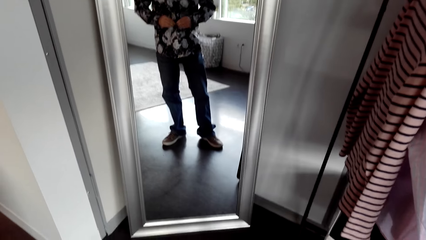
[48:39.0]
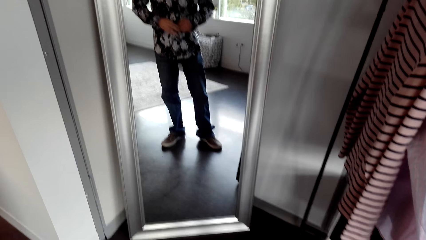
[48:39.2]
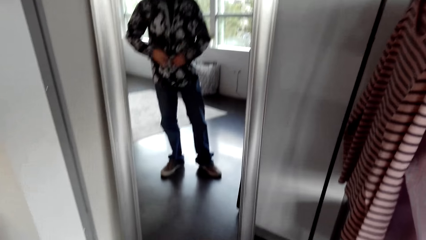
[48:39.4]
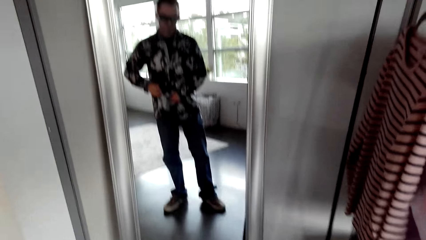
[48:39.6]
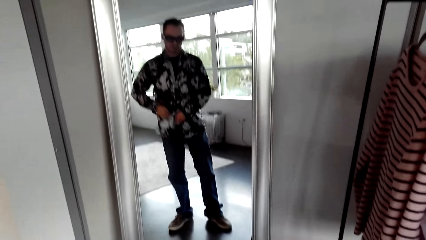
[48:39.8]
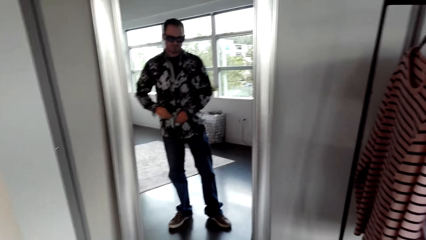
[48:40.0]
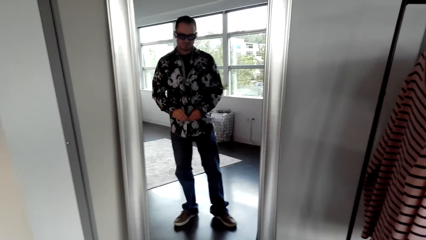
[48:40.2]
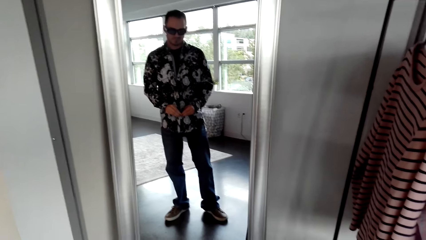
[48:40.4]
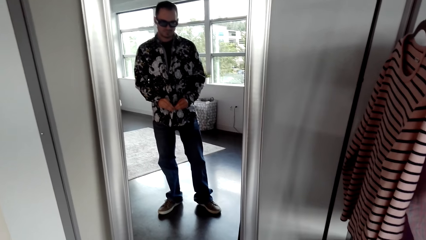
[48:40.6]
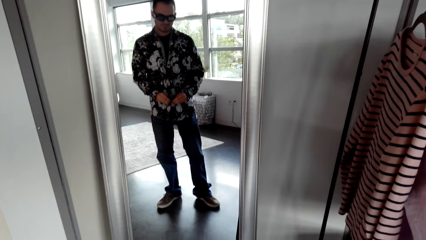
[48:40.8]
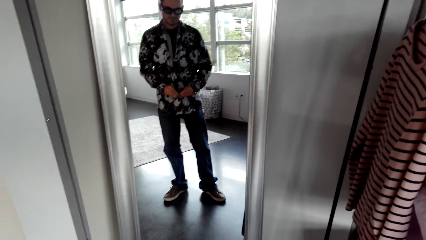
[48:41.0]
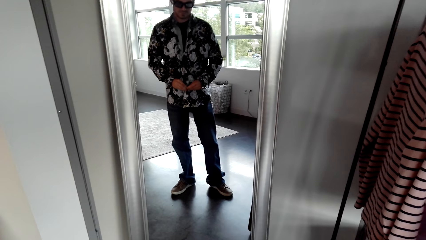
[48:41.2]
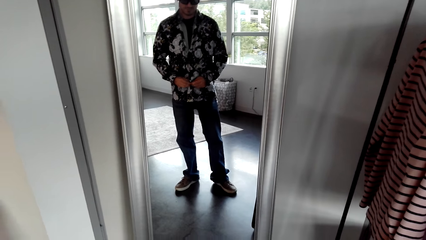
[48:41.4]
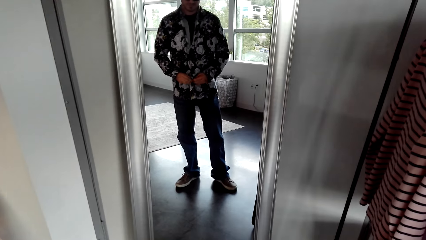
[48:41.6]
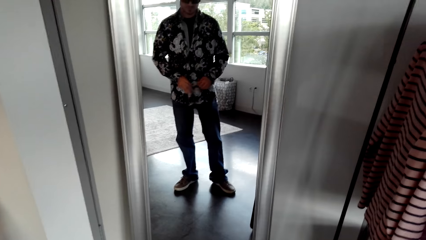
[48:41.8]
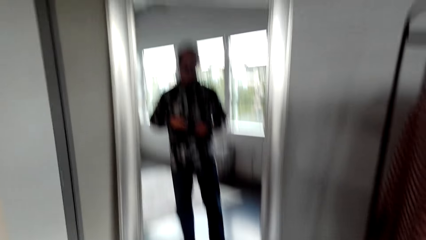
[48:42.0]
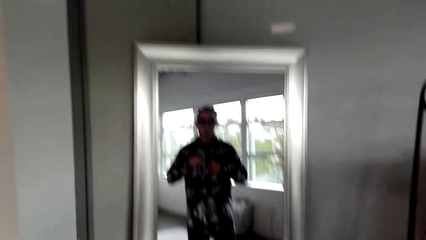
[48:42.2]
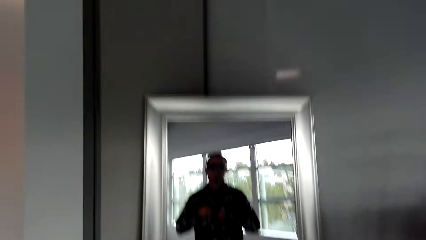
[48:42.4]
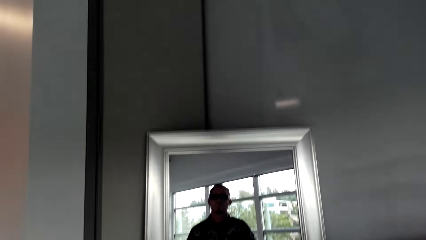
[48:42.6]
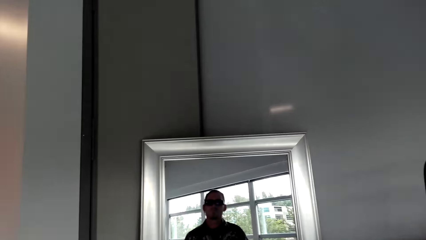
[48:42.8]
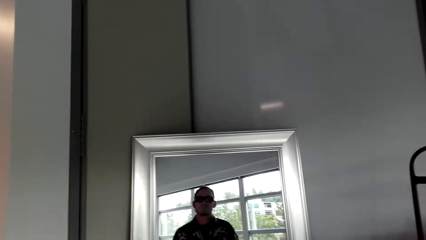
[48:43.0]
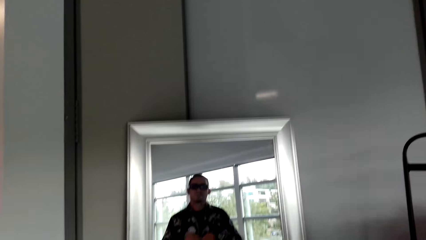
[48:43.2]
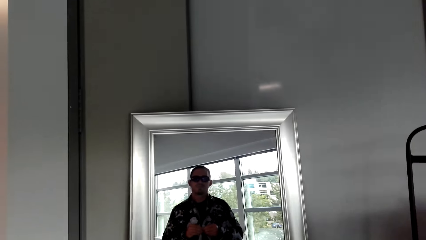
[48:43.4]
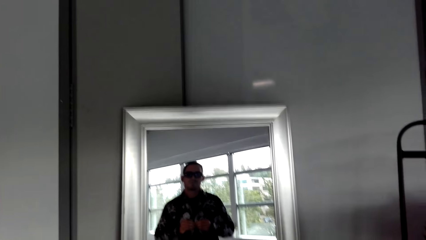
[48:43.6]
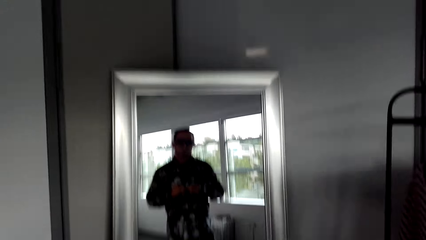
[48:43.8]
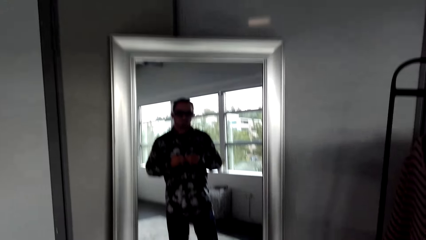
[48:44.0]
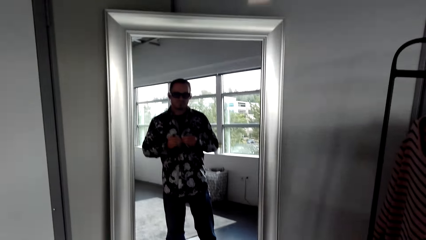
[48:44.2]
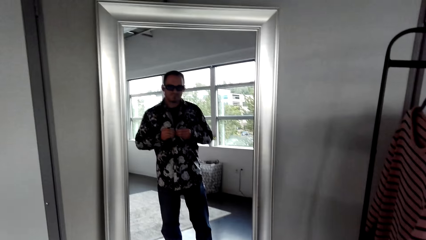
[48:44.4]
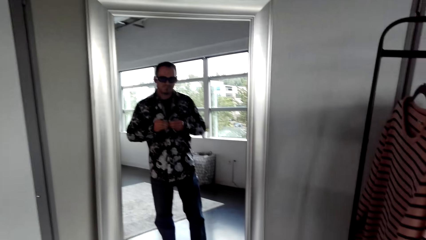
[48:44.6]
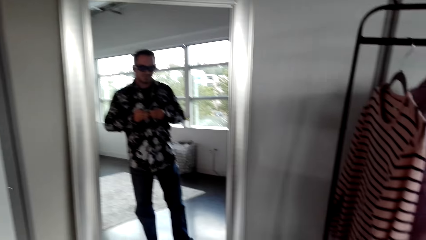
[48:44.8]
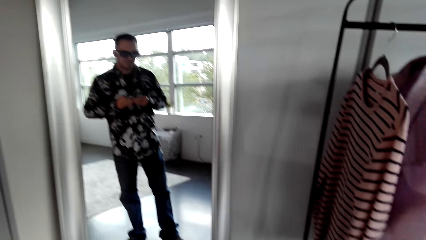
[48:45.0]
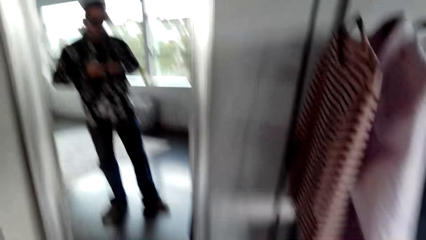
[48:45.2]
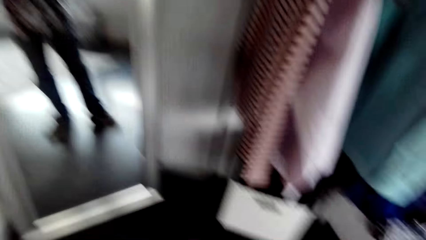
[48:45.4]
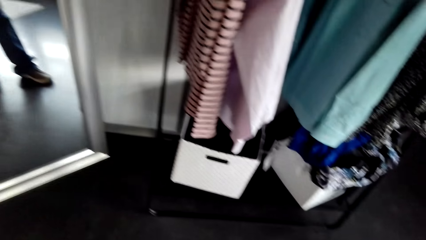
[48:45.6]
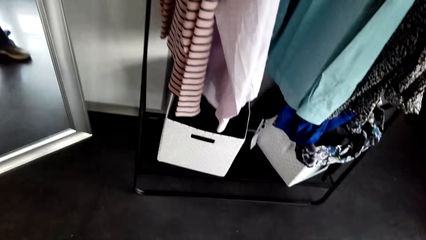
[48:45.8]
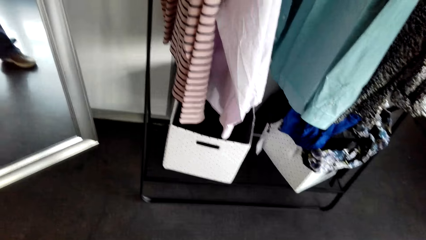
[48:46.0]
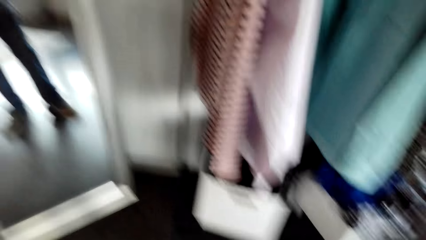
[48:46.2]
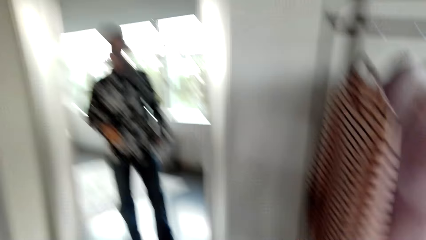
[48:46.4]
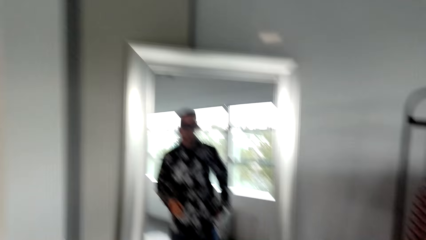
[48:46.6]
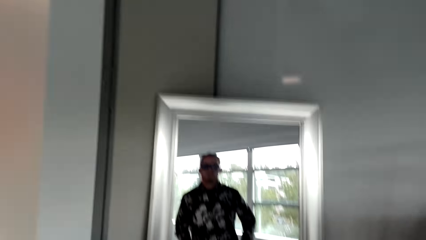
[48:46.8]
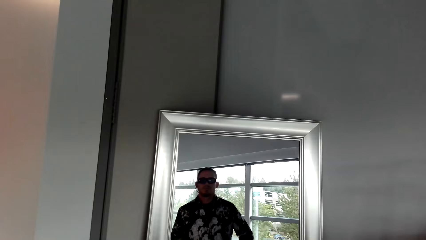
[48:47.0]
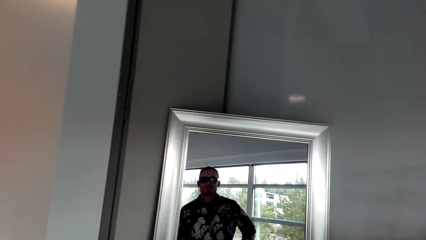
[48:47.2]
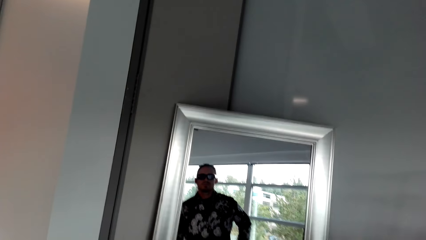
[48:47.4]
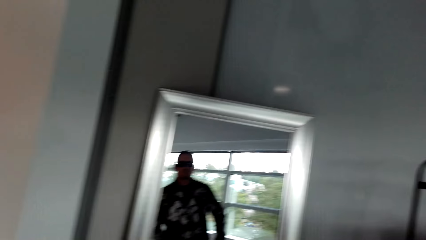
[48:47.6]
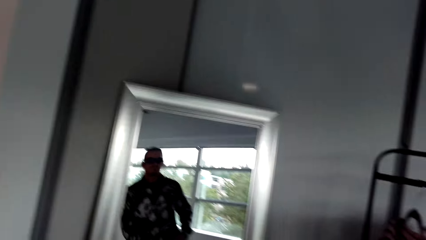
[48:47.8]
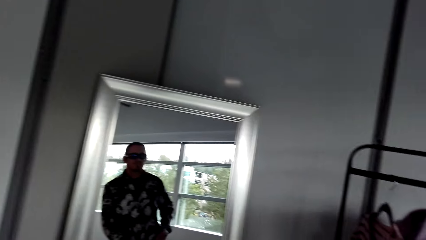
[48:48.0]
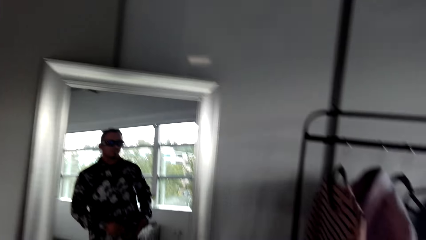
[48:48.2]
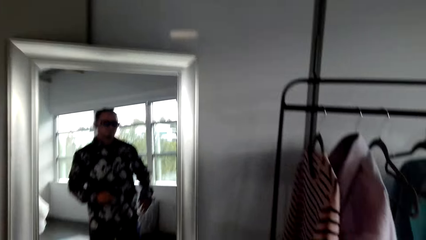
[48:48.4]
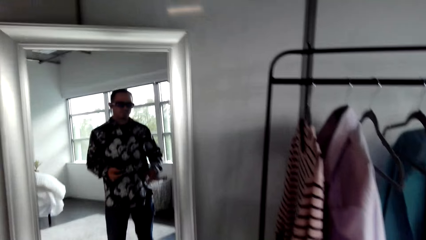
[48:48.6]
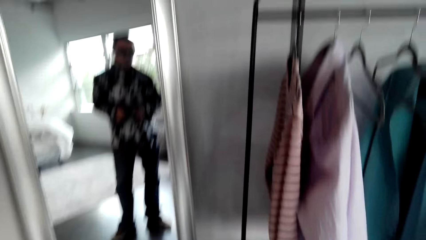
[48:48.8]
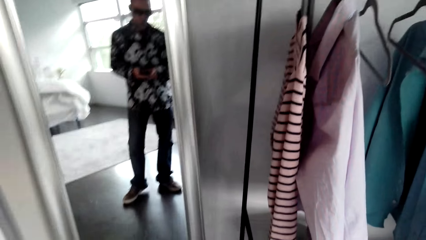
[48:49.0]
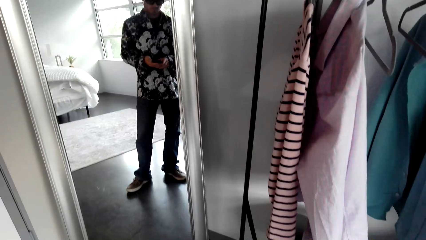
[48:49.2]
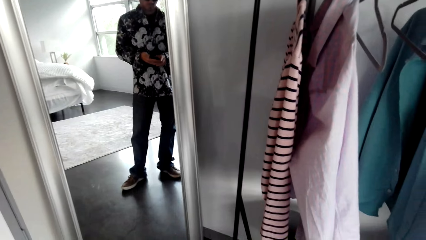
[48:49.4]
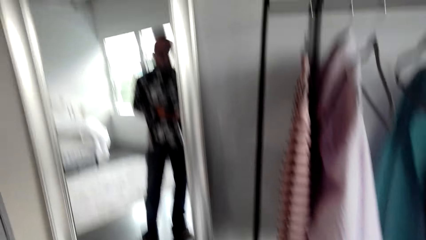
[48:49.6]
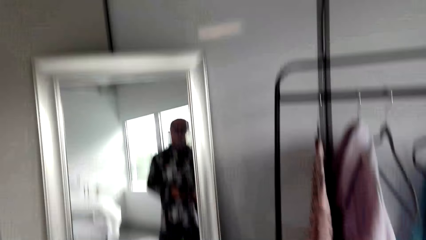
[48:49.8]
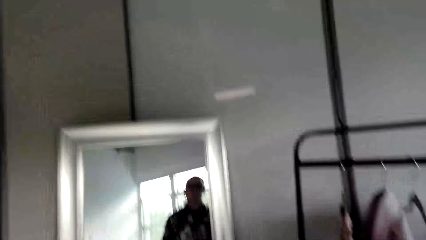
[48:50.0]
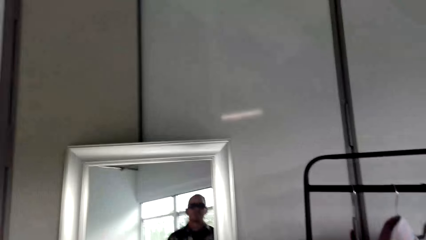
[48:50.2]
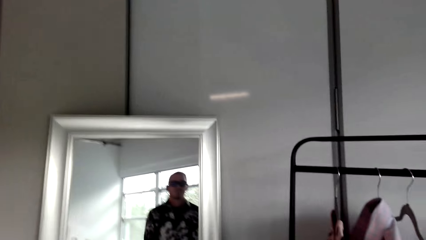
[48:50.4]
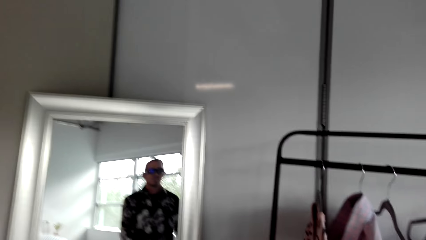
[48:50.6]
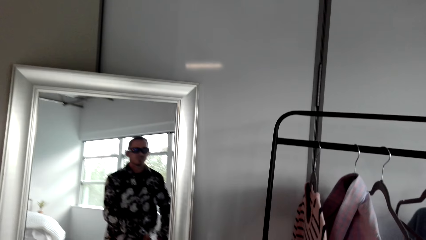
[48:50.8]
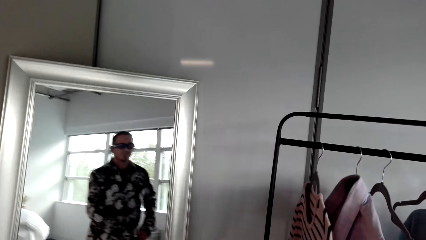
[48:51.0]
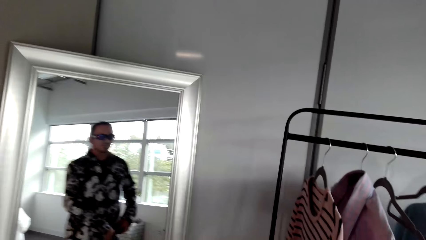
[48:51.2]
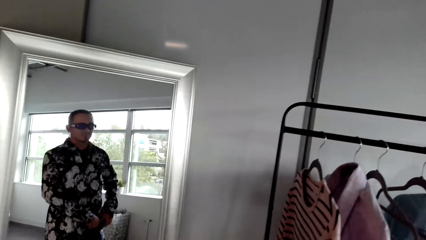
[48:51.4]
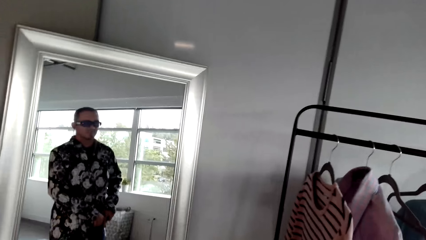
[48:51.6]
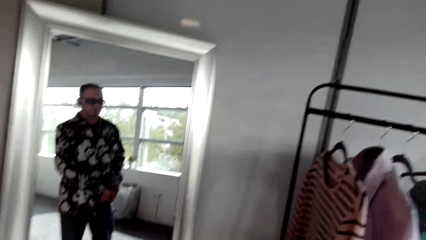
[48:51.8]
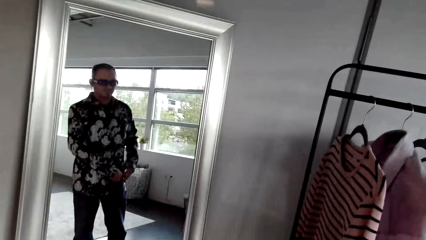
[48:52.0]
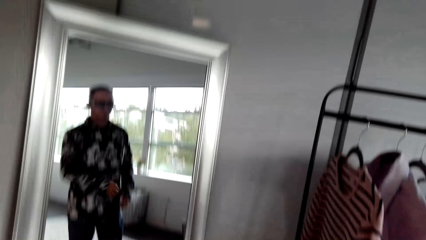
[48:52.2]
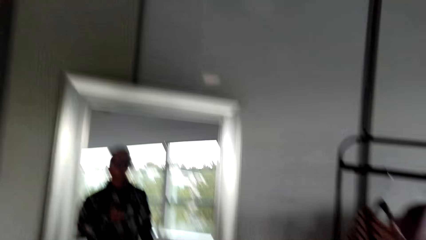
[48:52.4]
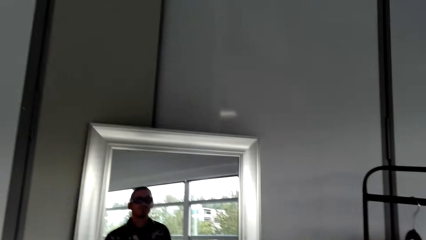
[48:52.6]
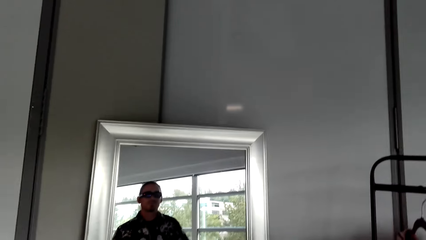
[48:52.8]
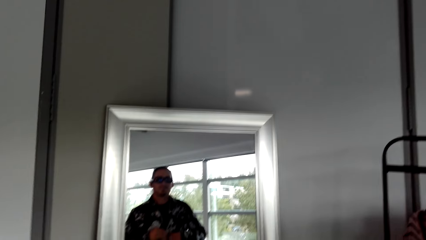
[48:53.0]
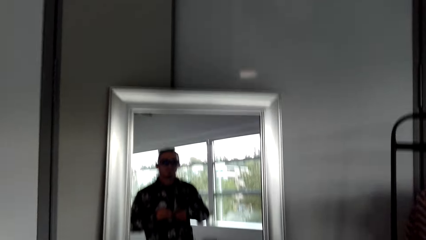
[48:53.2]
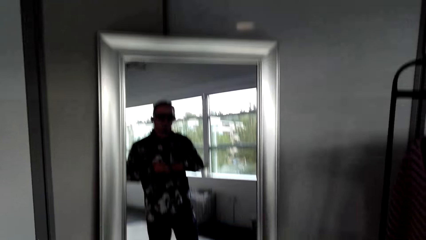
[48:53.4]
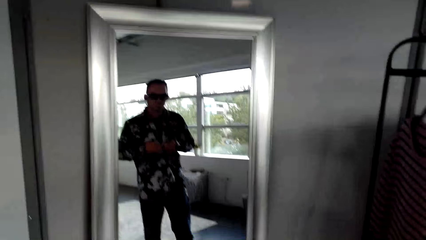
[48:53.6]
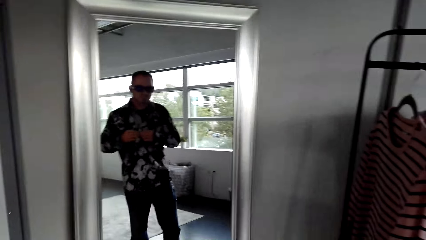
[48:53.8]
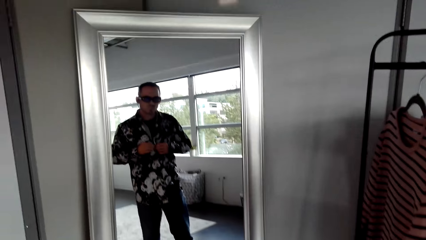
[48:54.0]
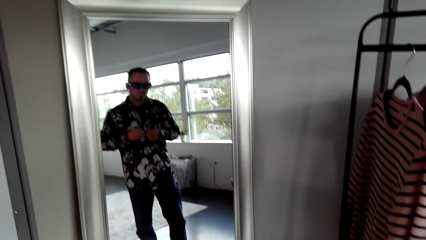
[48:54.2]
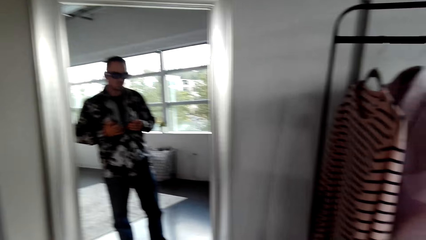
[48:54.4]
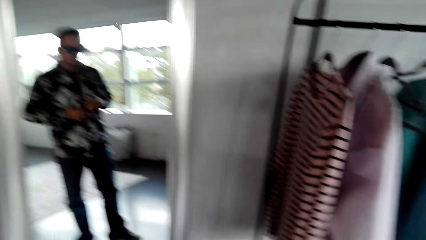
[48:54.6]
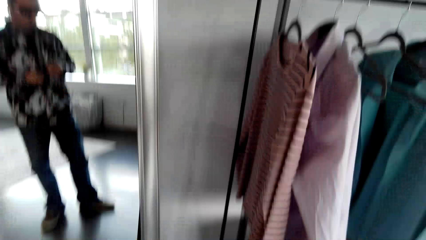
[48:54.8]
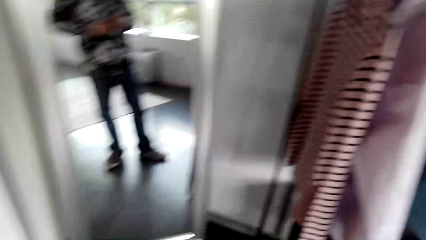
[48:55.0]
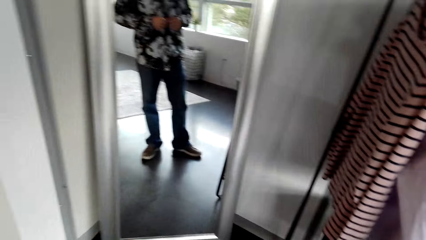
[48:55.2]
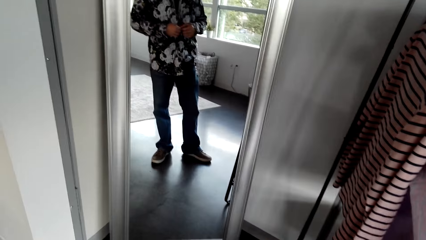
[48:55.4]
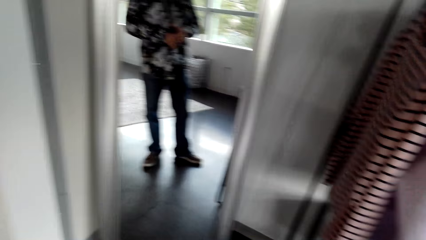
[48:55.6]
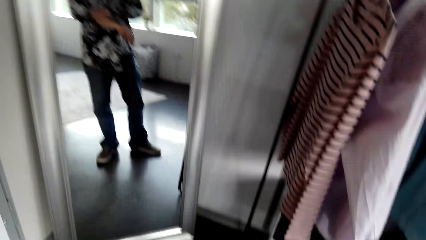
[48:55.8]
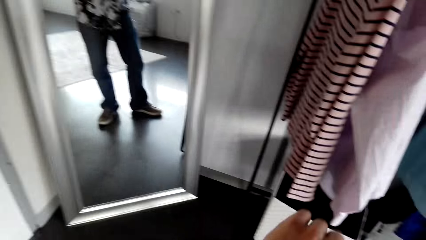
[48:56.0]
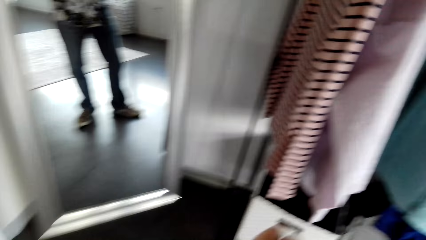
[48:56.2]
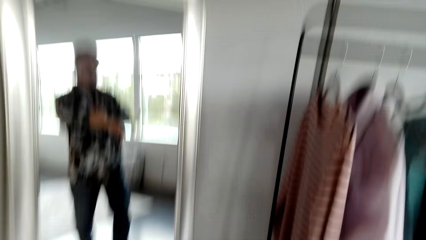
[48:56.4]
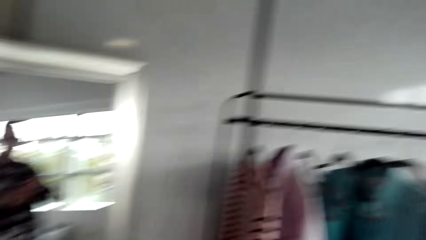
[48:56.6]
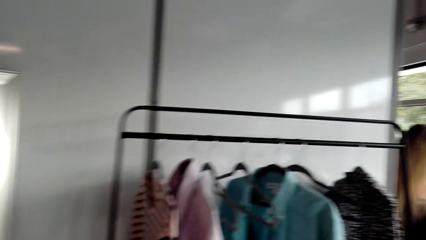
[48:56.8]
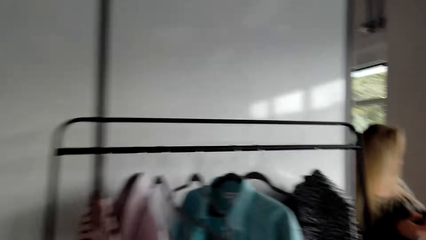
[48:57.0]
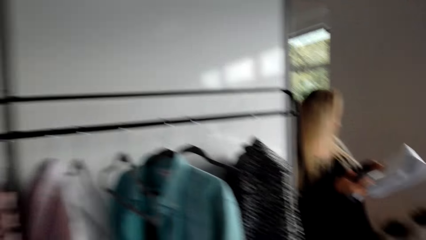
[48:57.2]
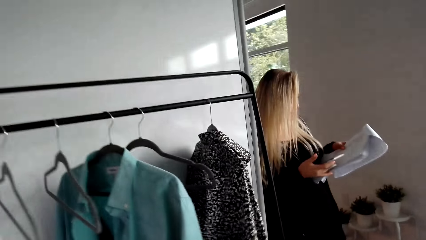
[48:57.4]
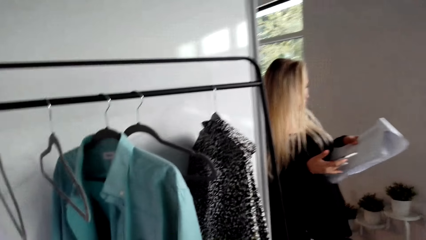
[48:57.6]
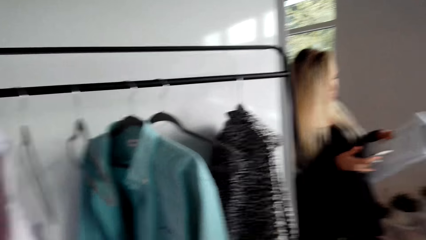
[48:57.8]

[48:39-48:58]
The camera wearer looks at themselves in the mirror. A woman talks to a man.
